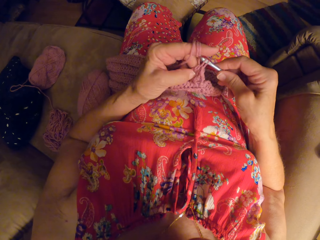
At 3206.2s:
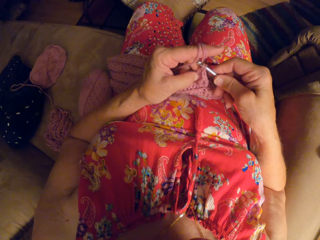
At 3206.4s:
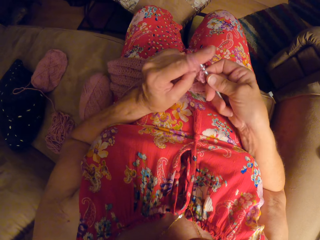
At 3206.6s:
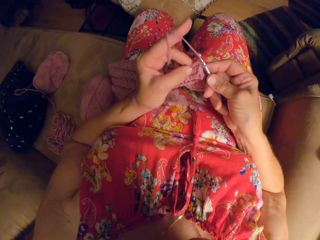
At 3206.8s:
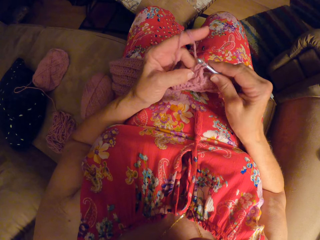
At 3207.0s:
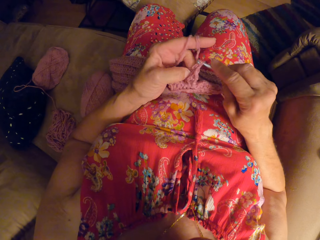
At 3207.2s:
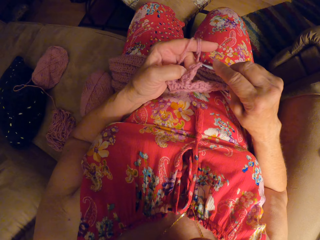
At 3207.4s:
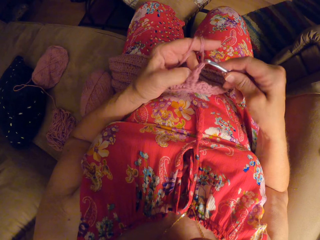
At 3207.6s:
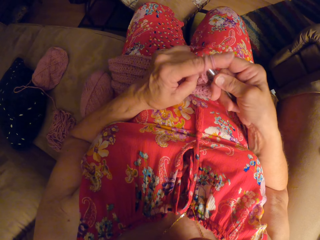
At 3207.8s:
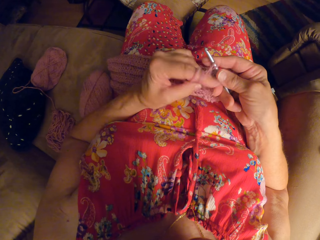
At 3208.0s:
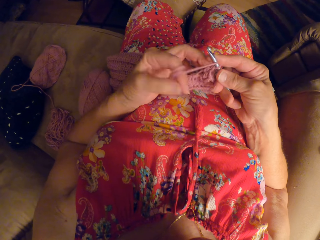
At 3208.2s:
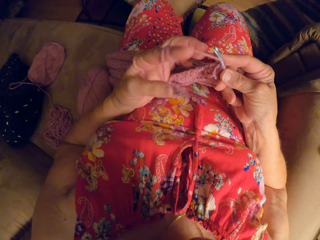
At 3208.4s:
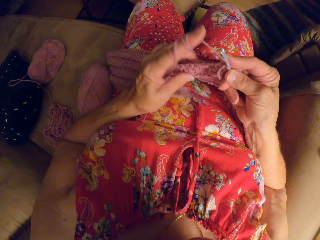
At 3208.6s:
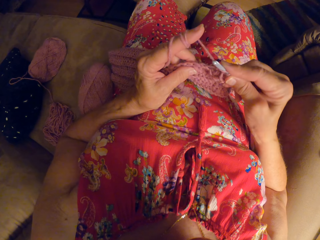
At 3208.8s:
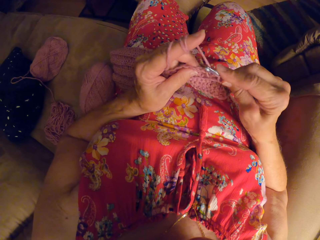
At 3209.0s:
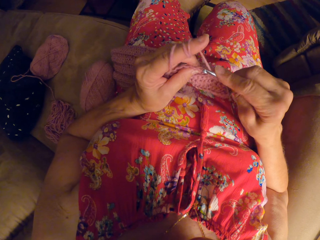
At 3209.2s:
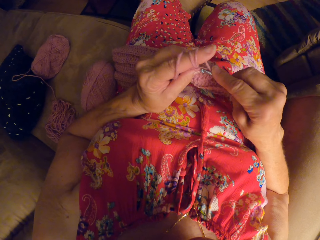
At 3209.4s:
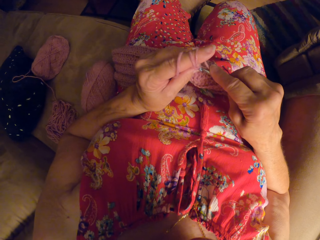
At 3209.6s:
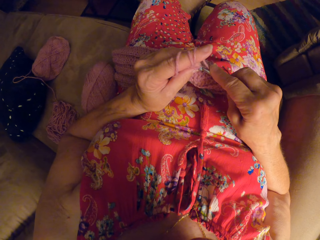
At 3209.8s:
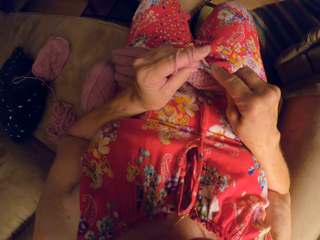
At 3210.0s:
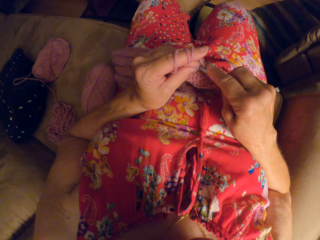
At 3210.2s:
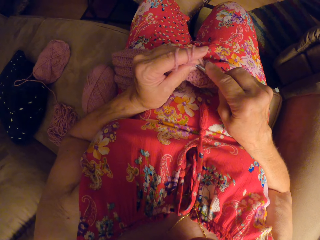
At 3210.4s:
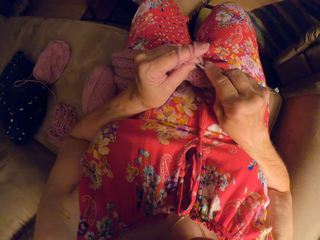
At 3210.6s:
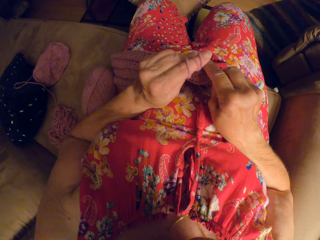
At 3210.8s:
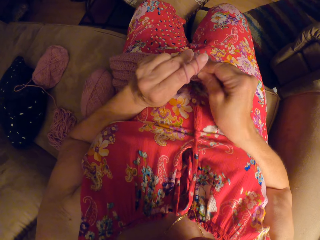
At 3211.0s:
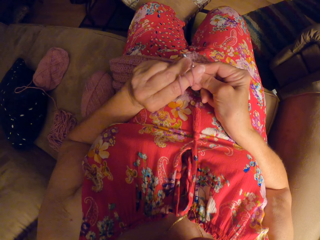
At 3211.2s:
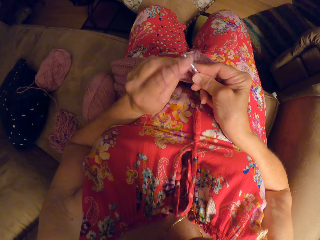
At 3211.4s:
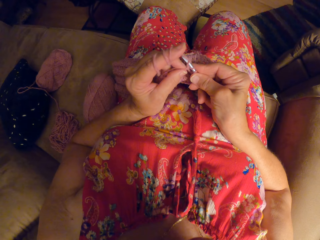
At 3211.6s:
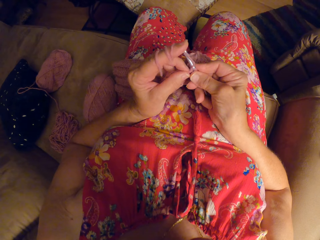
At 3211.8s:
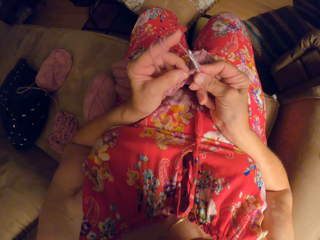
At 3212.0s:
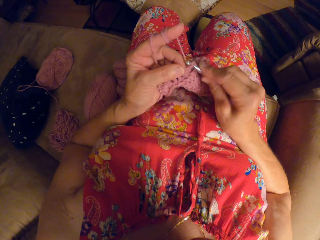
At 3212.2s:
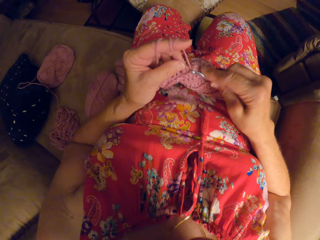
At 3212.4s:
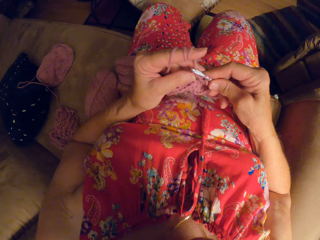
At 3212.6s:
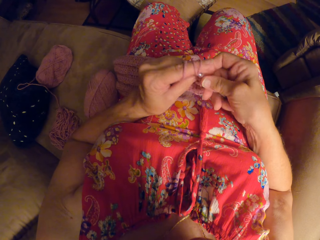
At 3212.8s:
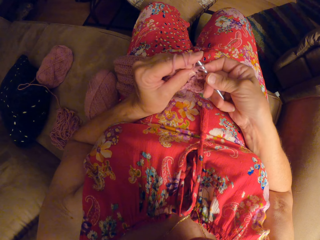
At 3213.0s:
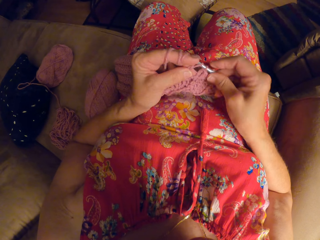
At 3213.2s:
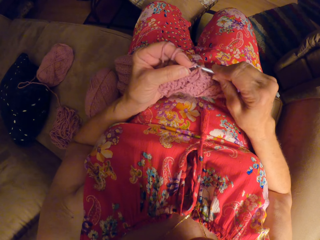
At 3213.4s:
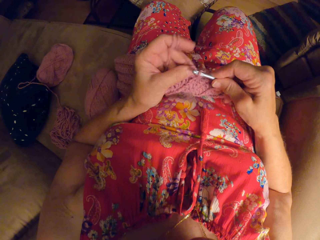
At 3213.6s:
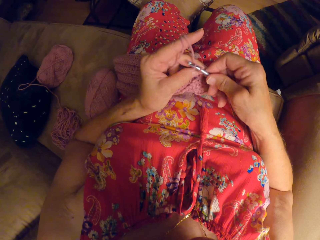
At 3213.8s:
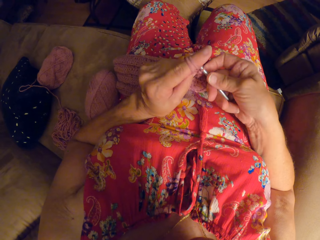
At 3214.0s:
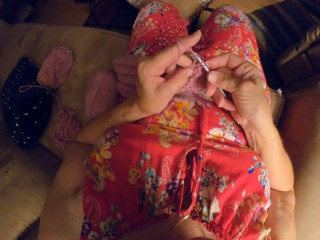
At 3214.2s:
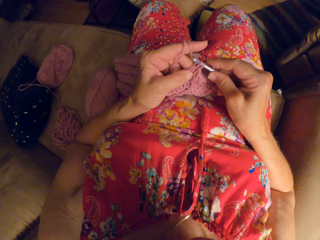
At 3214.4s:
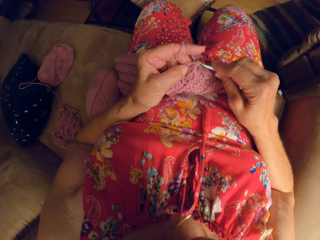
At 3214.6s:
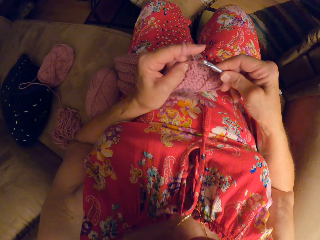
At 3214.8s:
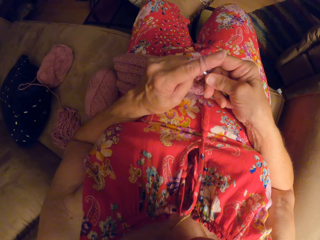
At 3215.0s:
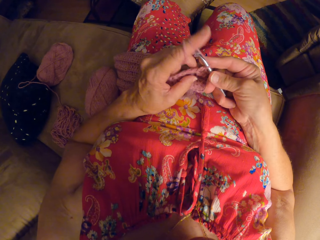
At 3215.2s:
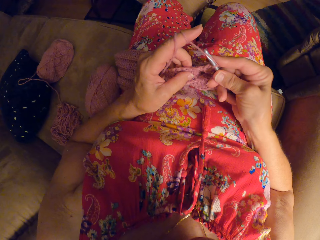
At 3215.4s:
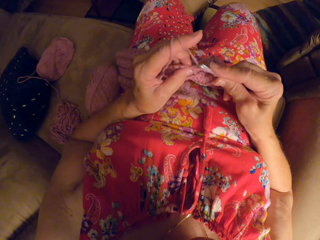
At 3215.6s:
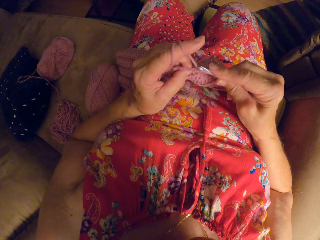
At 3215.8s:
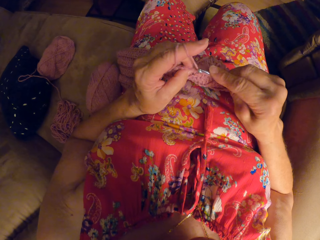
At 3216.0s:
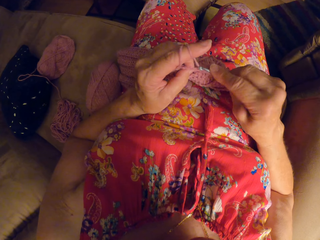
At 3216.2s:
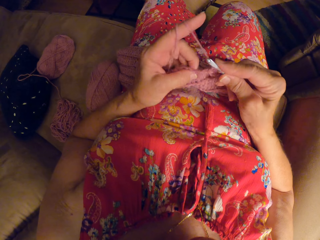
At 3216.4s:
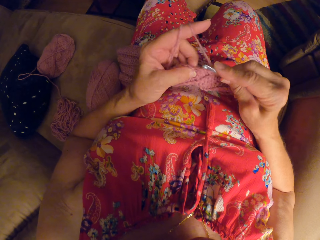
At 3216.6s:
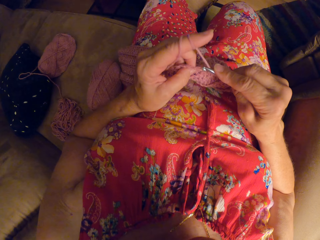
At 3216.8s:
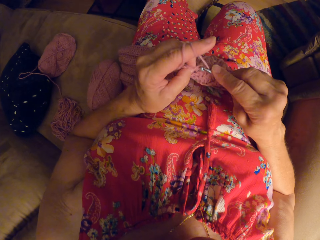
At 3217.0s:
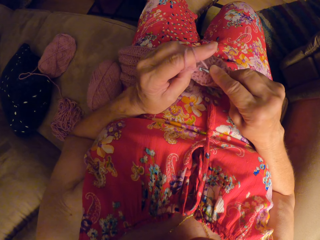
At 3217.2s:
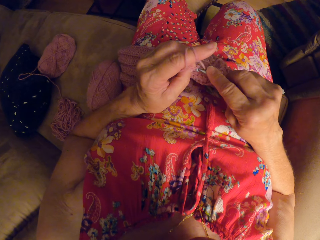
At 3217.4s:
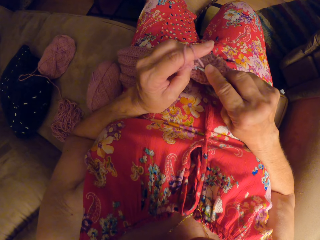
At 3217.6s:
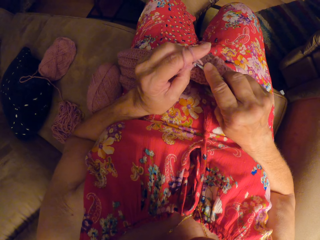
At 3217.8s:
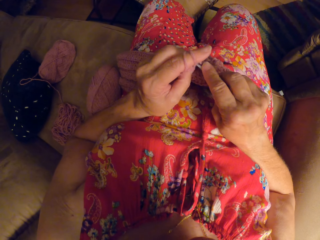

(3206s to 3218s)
The camera wearer twists thread on her finger. She weaves the fabric.

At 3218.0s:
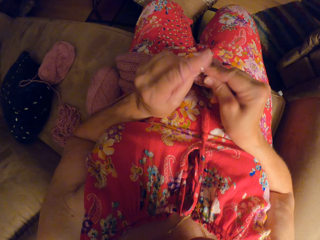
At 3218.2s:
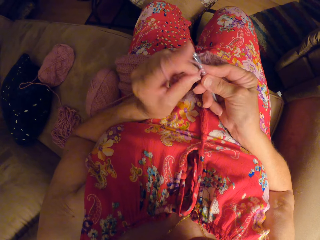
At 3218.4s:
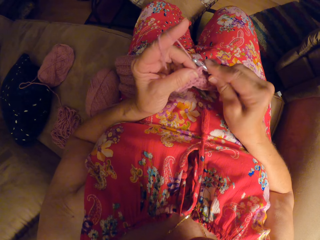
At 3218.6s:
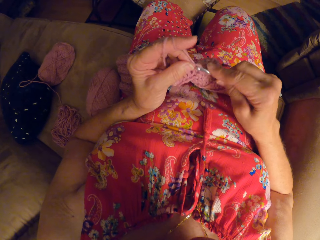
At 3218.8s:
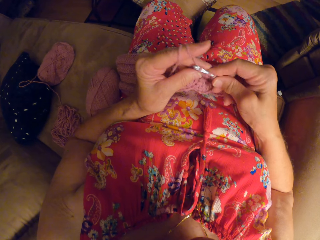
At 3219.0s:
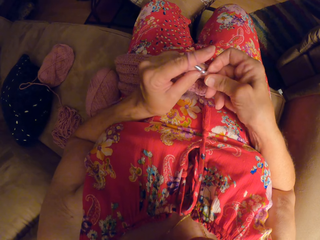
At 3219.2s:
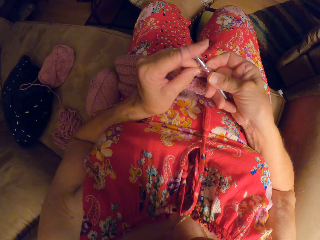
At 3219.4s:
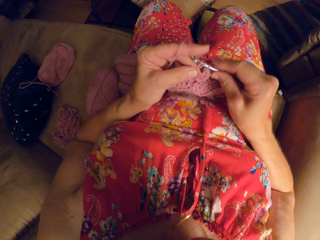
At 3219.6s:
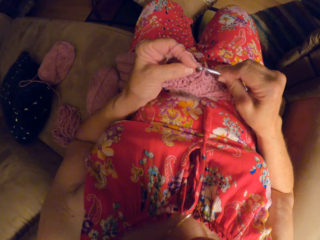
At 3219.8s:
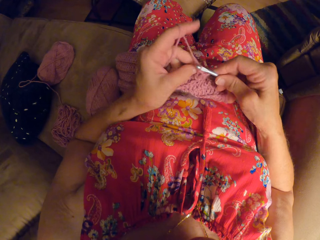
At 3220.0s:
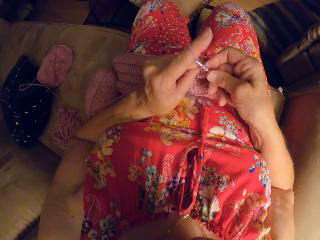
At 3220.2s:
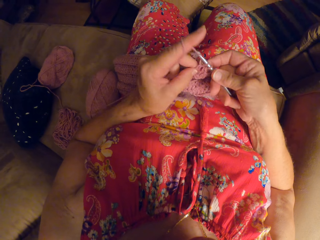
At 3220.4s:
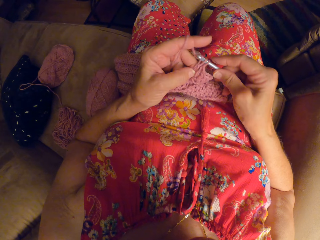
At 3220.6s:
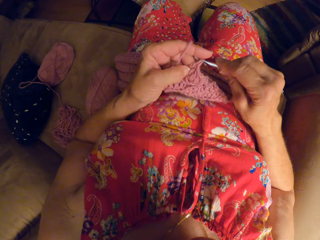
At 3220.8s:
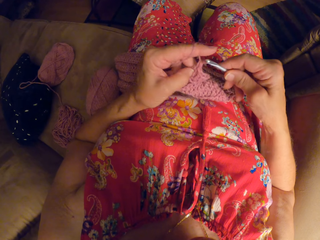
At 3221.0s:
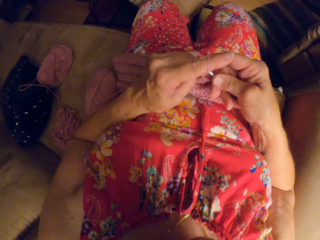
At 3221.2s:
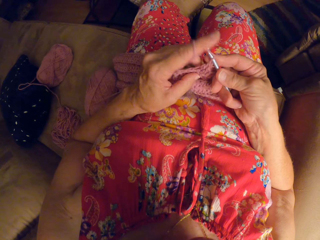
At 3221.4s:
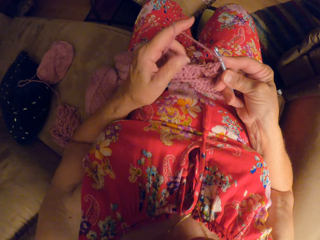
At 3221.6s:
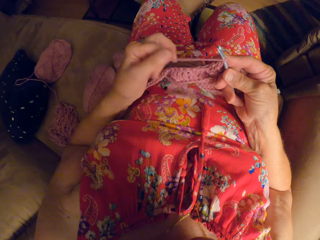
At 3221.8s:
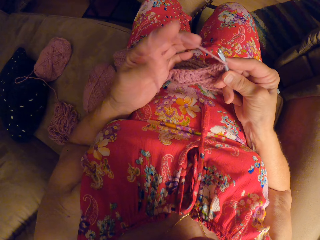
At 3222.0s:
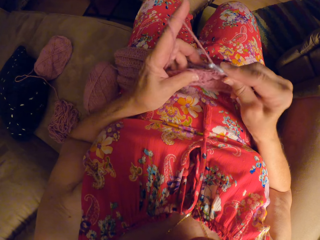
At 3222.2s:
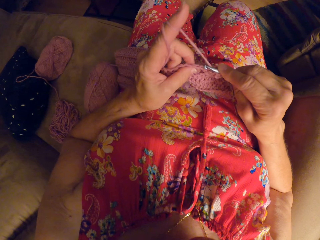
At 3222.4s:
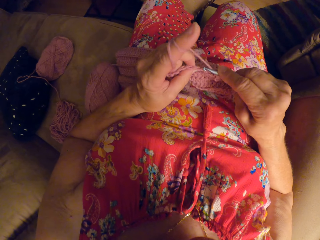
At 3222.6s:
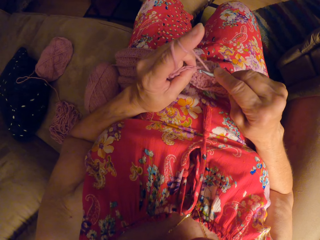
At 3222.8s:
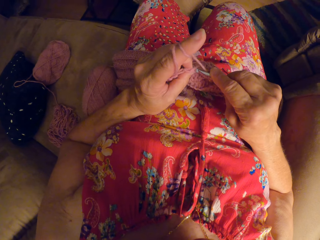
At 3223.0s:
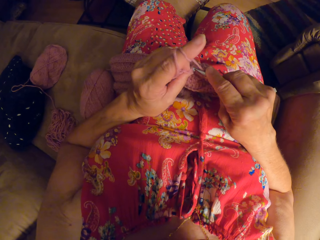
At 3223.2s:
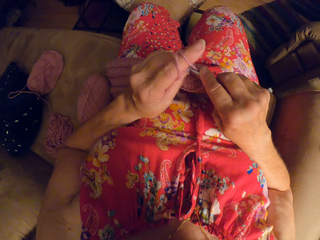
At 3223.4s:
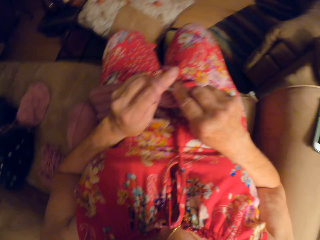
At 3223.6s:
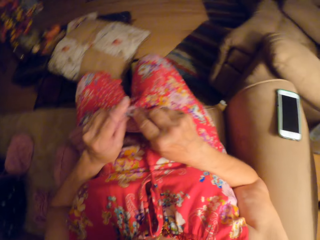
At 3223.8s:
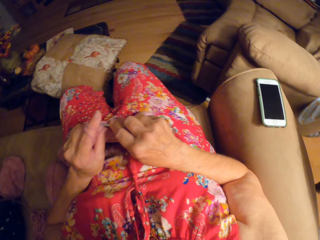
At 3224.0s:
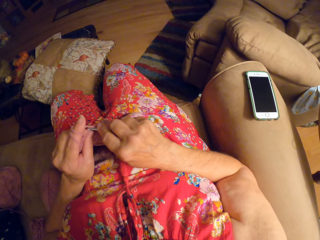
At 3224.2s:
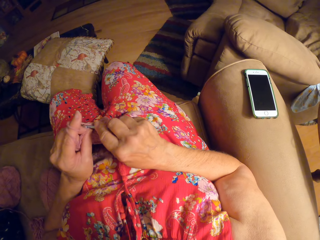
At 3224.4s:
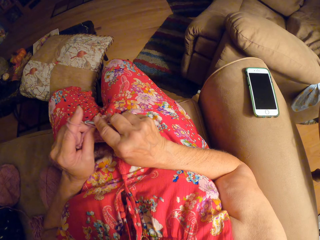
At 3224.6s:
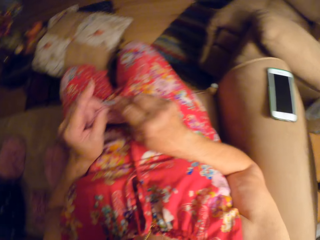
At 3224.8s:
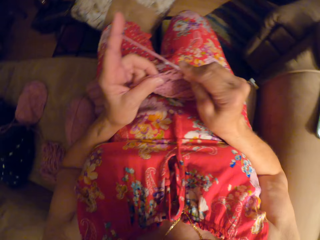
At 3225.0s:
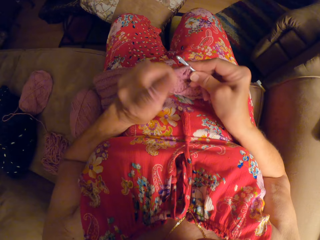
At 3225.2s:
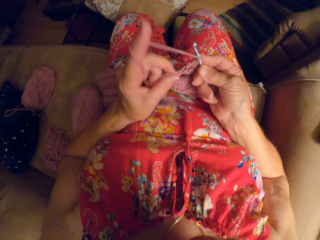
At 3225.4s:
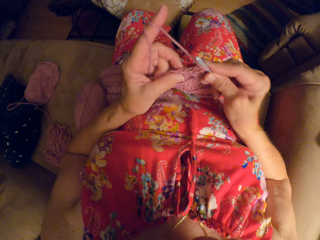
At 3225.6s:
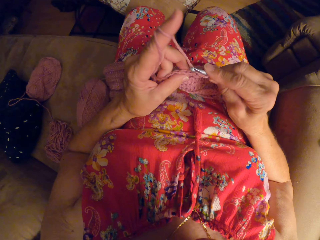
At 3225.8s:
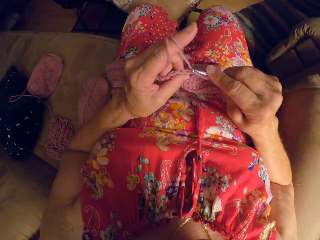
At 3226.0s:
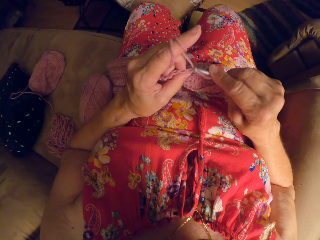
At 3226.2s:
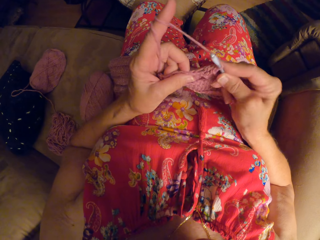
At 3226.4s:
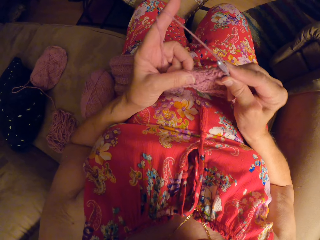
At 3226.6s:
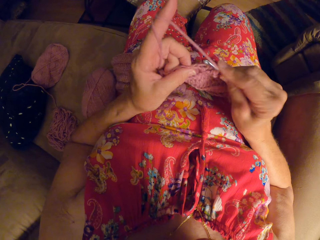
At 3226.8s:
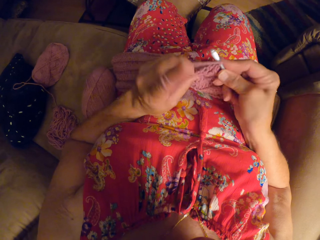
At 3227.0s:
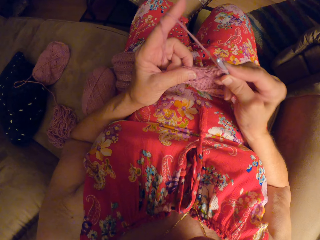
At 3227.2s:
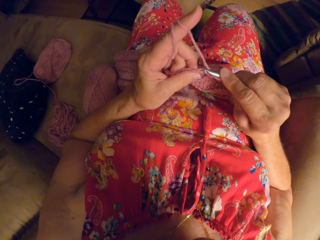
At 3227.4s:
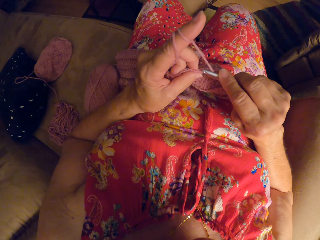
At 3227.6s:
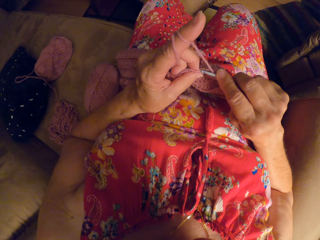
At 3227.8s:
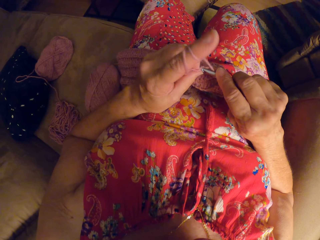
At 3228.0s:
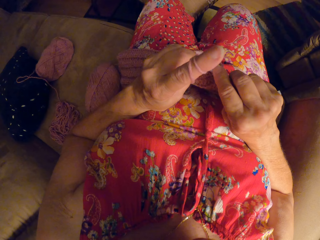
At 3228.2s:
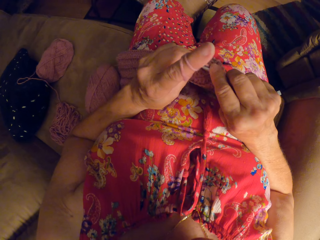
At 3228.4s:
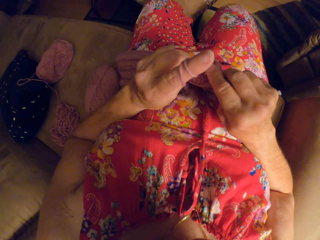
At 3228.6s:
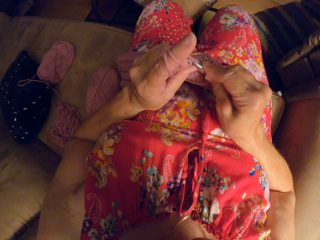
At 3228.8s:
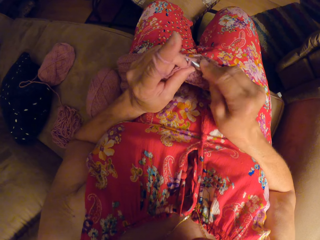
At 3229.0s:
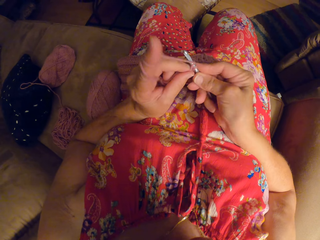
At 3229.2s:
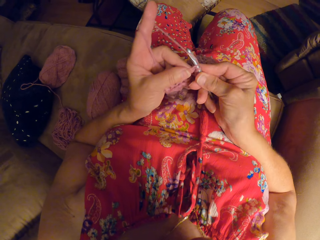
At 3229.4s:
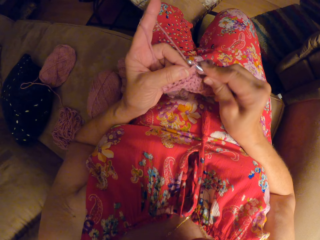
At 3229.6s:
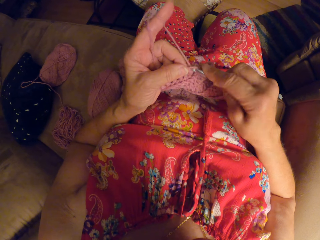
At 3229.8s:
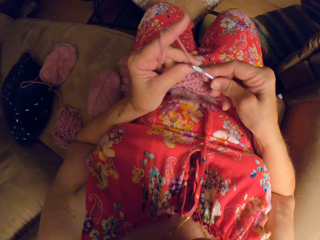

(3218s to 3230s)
The camera wearer looks at a phone on the right arm of the couch. She looks at the crochet craft in her hands.
